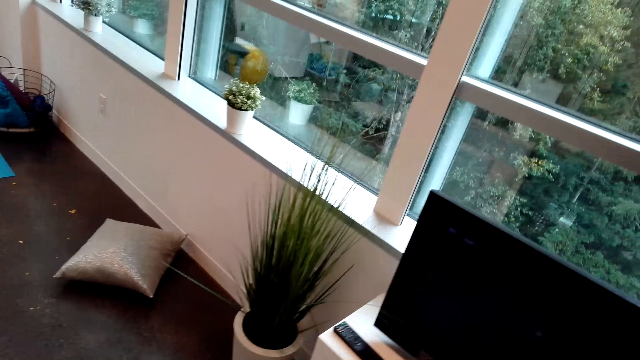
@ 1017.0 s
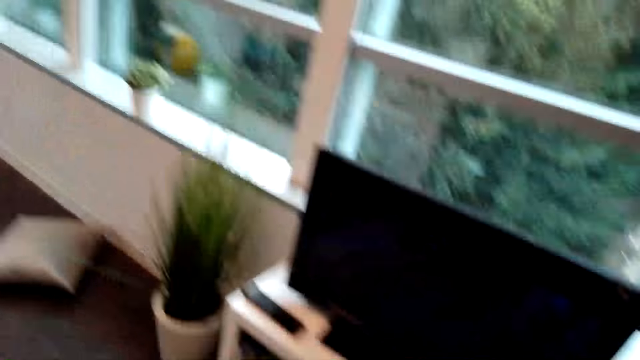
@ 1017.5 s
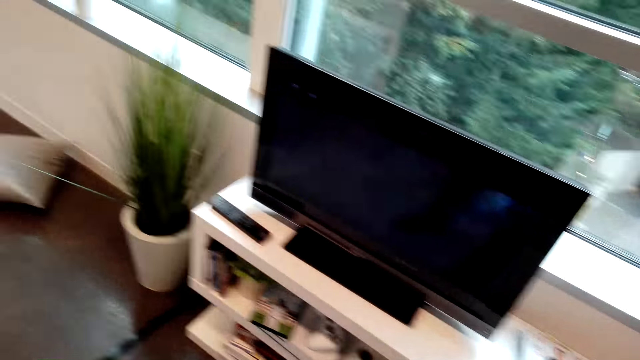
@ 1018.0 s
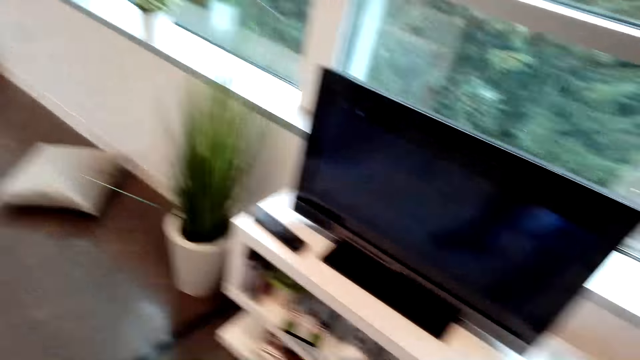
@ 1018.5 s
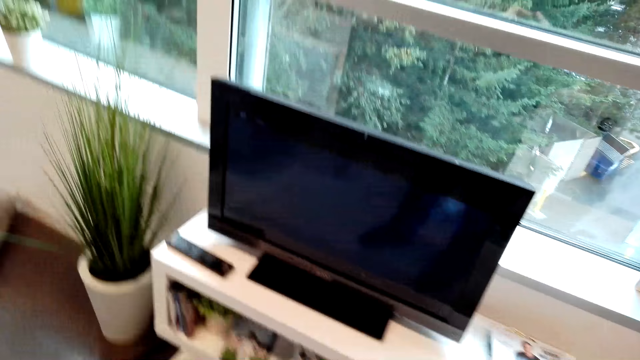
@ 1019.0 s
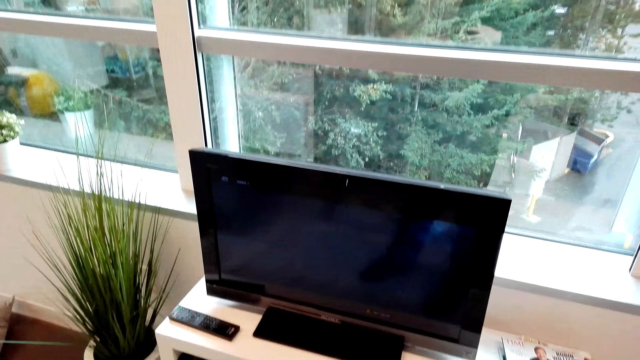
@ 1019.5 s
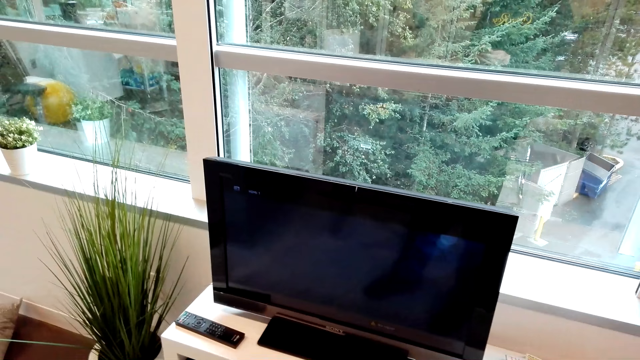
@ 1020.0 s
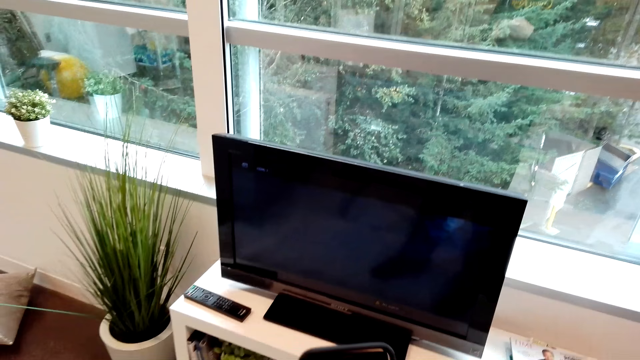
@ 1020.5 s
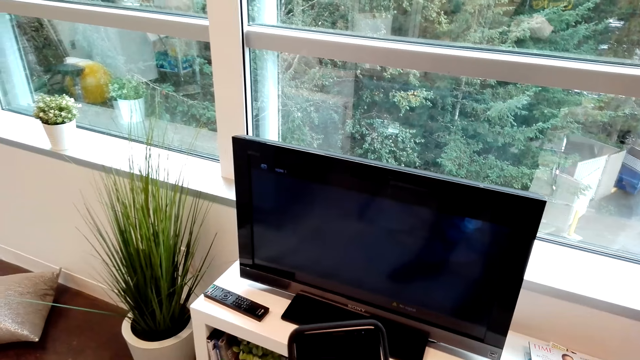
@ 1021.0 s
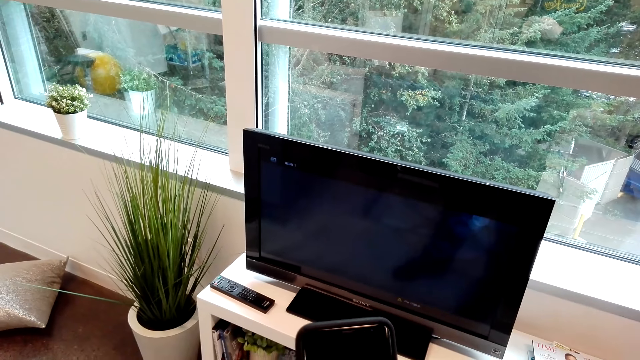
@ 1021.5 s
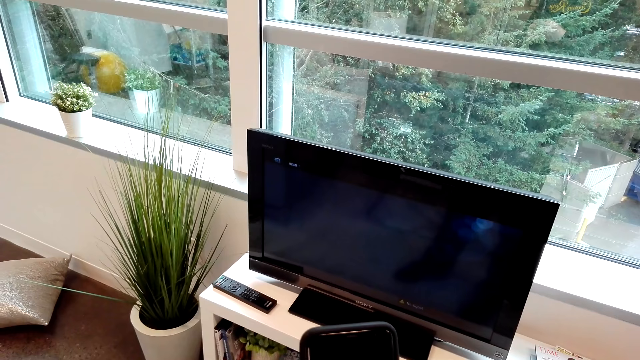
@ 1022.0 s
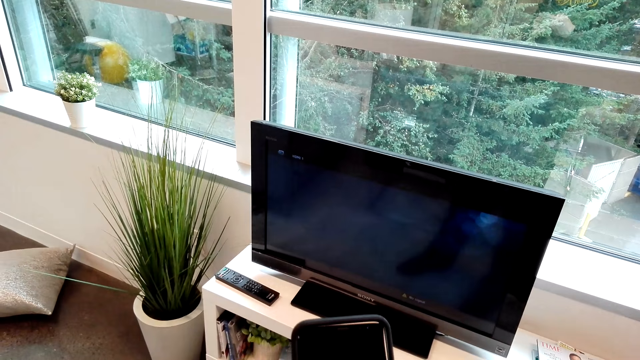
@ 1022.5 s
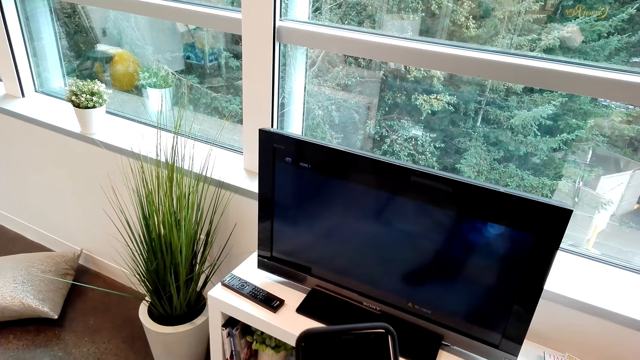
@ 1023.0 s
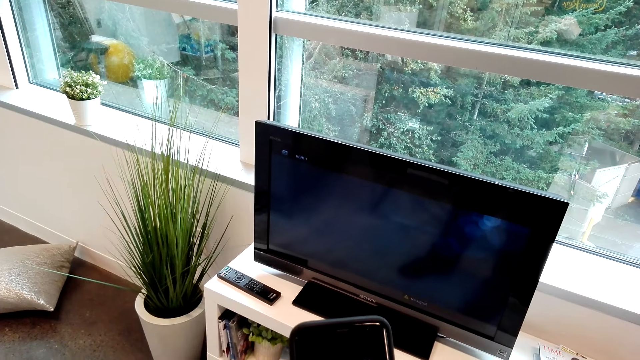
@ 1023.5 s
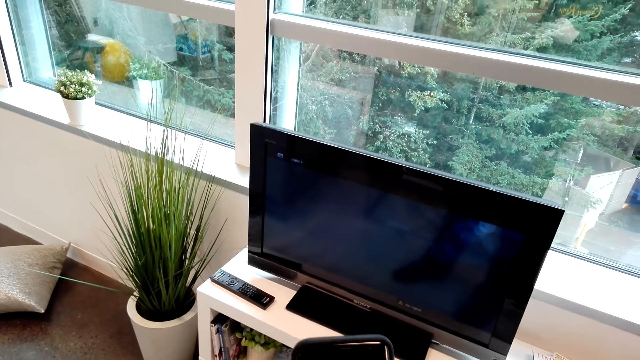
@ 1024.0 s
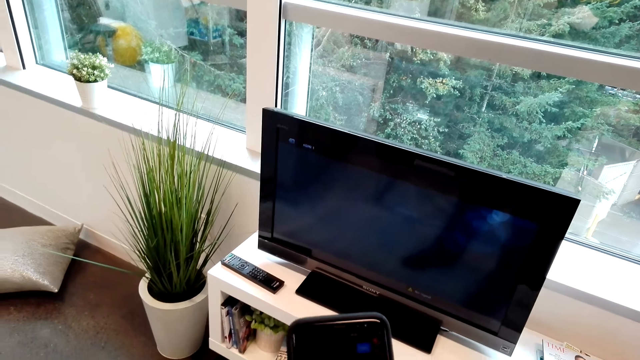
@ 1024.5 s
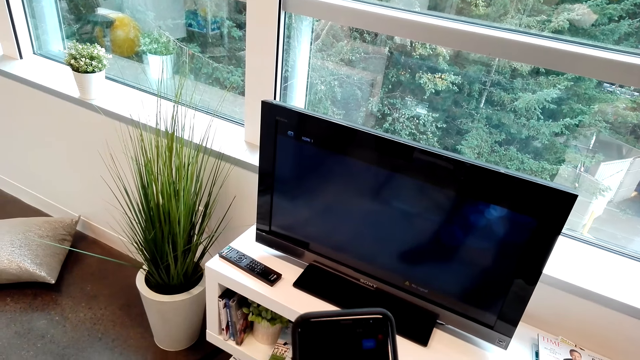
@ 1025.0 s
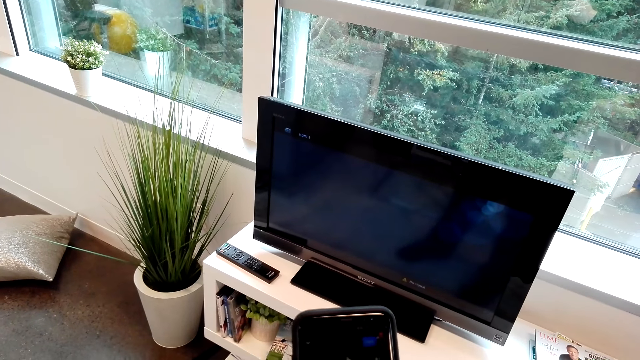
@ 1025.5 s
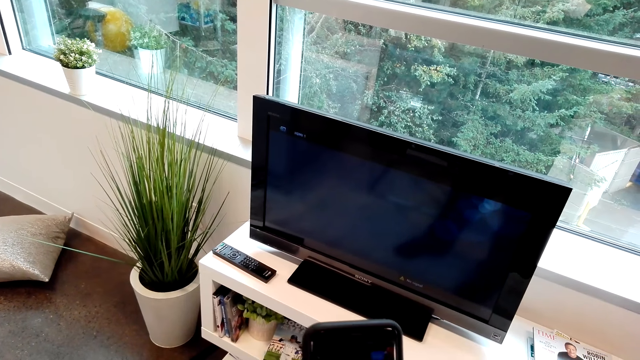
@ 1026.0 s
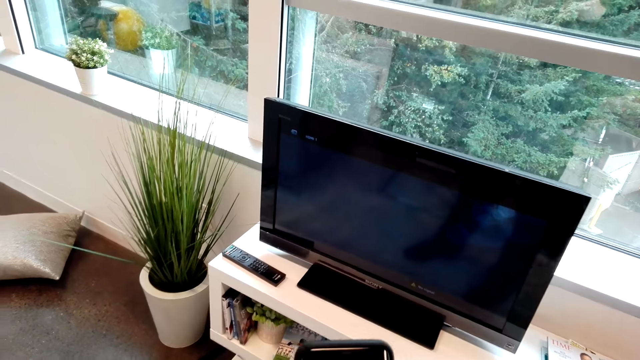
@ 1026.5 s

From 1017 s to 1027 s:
The camera wearer turns around the room. They operate a phone.

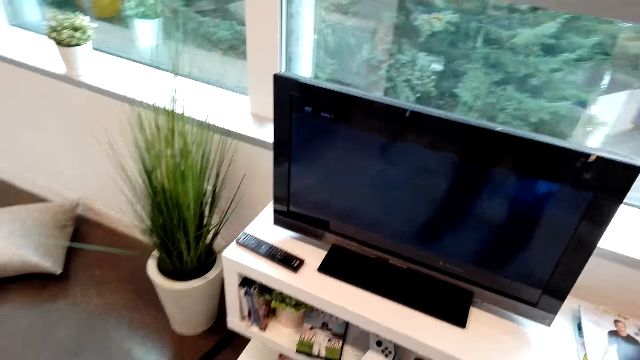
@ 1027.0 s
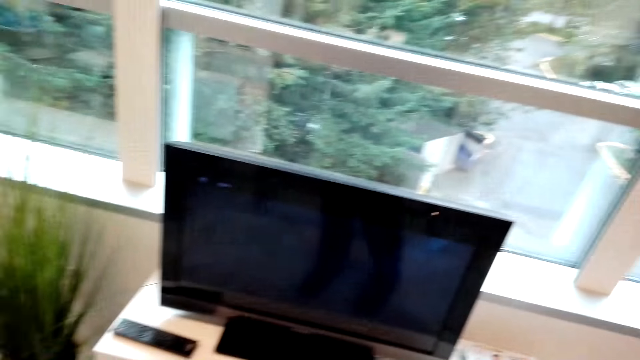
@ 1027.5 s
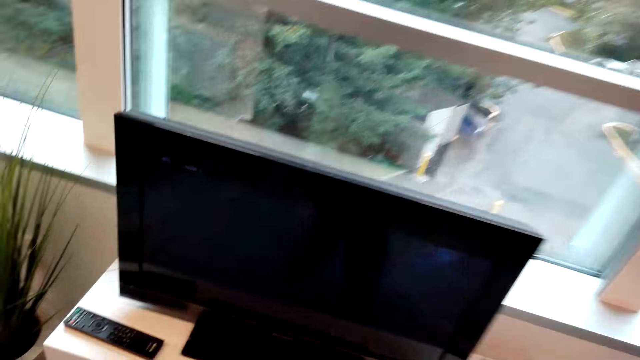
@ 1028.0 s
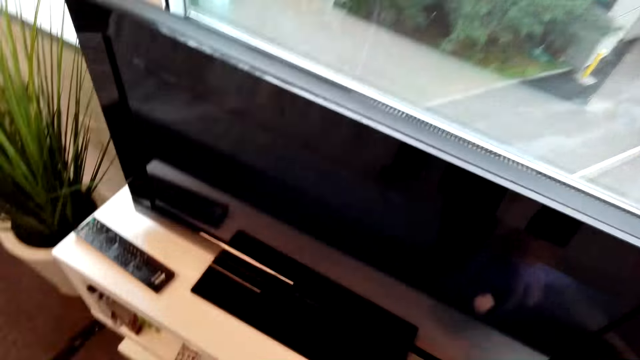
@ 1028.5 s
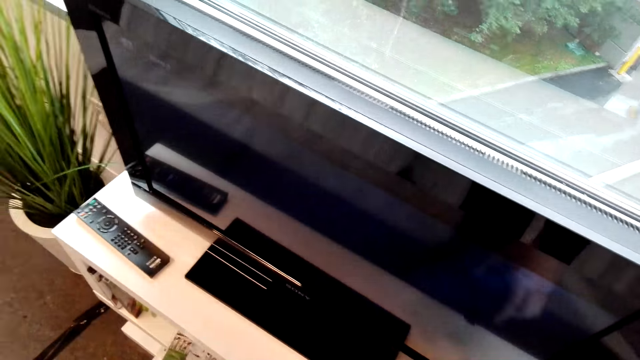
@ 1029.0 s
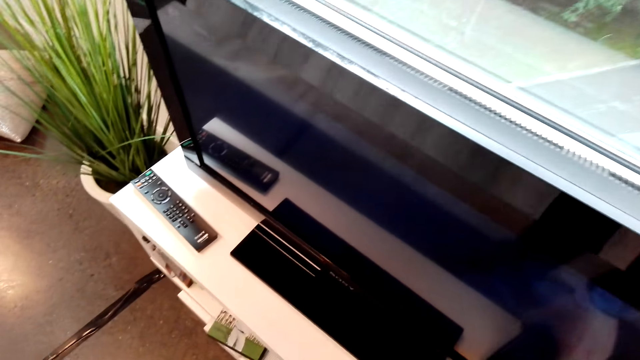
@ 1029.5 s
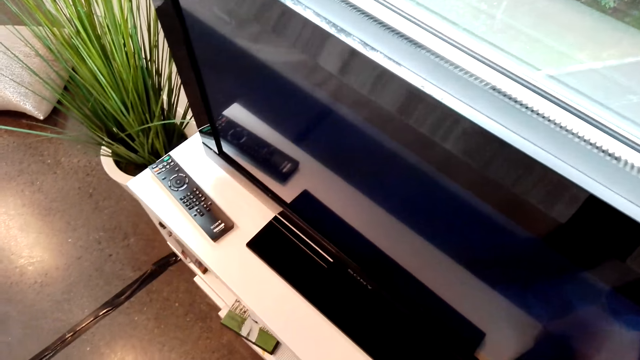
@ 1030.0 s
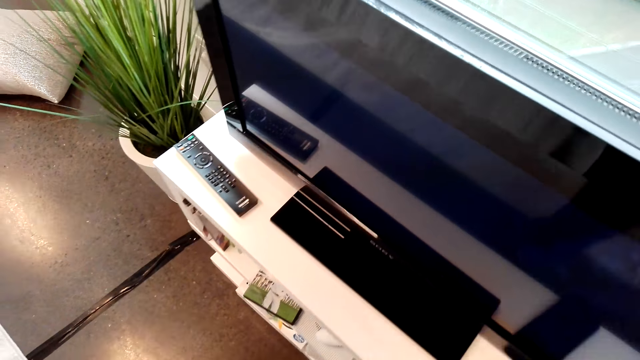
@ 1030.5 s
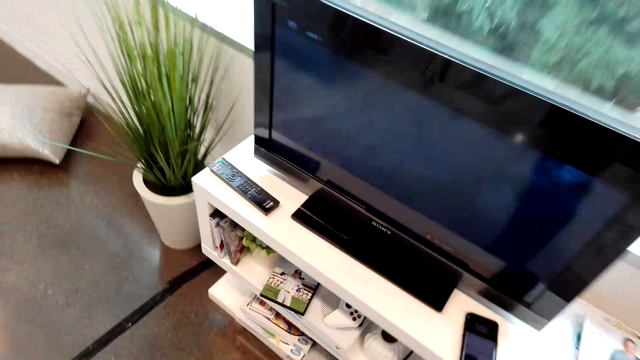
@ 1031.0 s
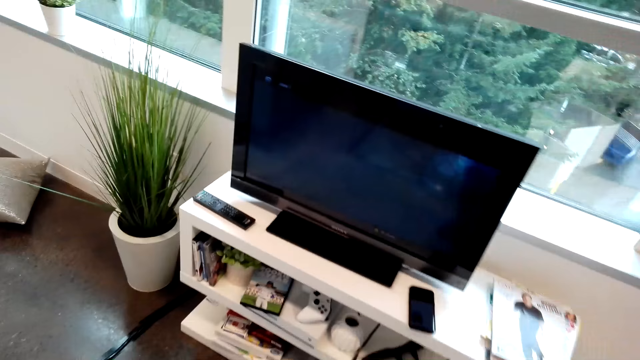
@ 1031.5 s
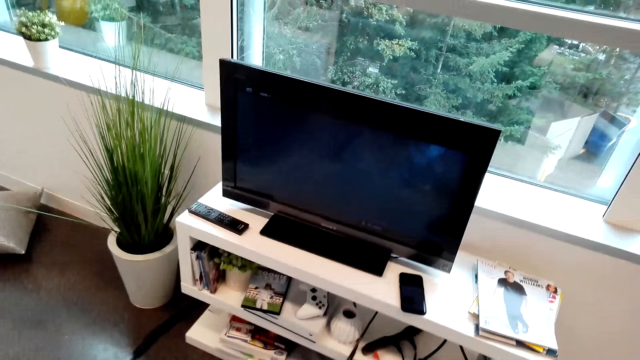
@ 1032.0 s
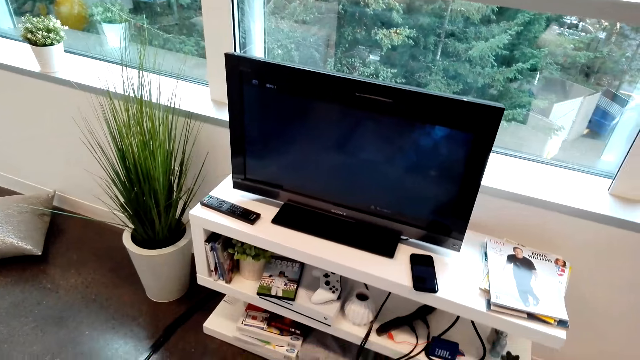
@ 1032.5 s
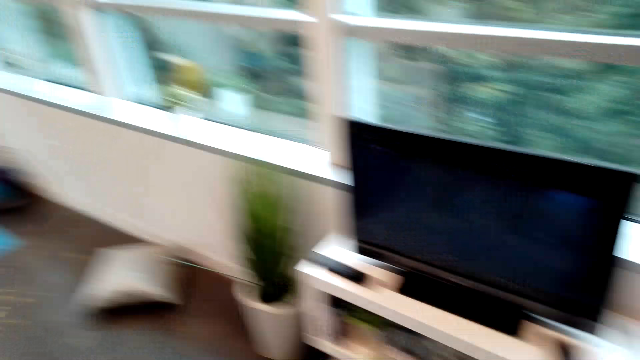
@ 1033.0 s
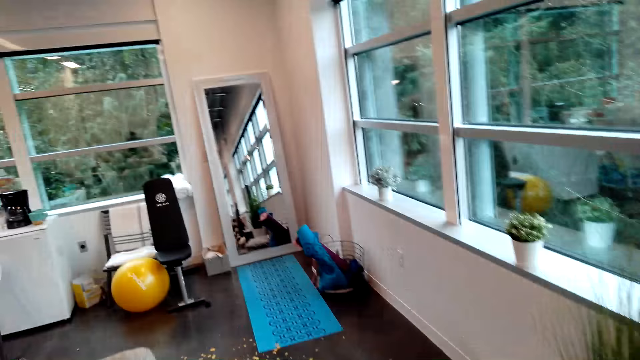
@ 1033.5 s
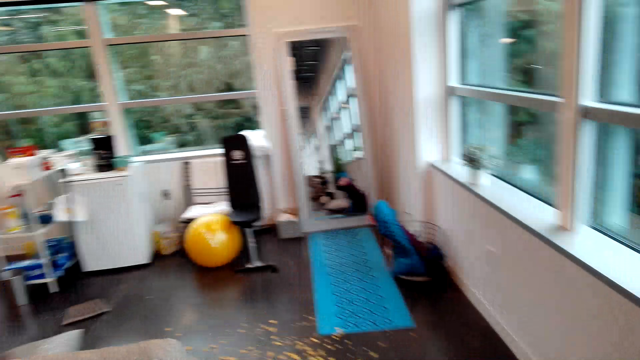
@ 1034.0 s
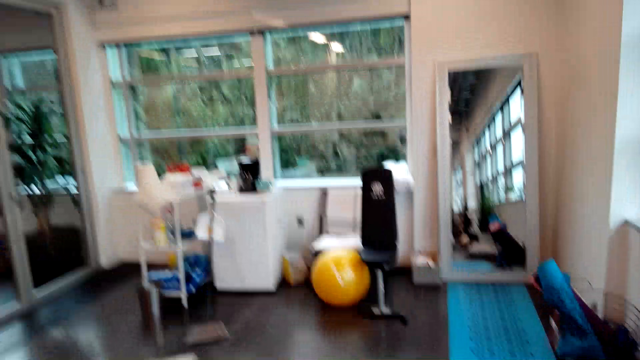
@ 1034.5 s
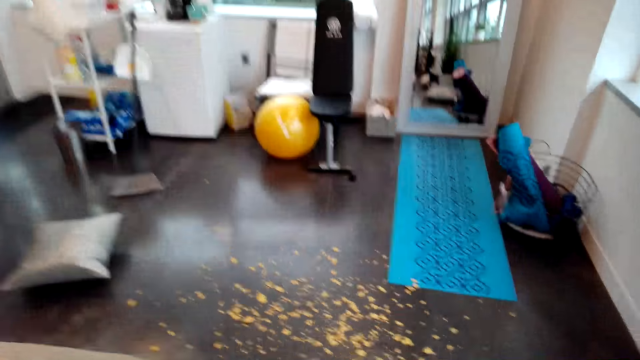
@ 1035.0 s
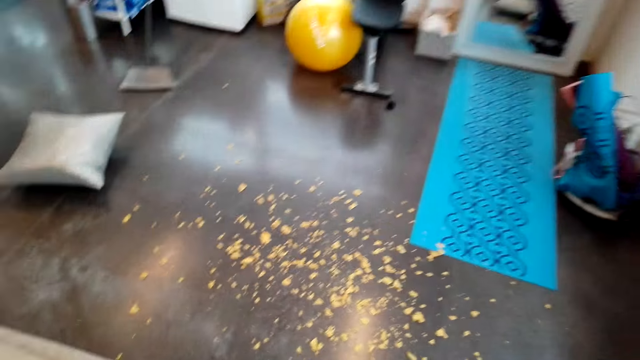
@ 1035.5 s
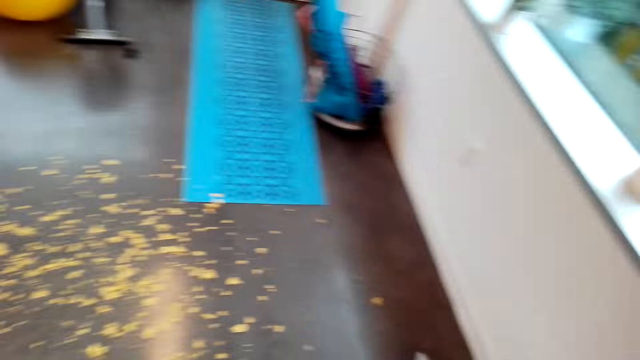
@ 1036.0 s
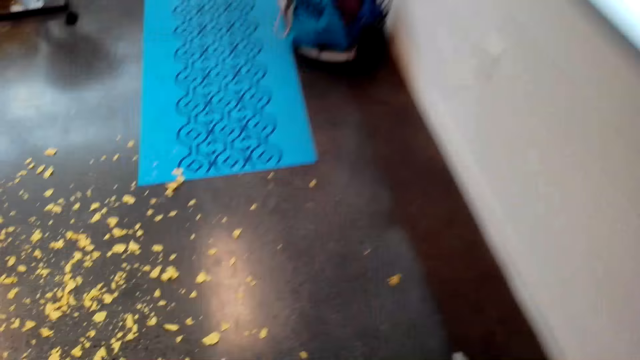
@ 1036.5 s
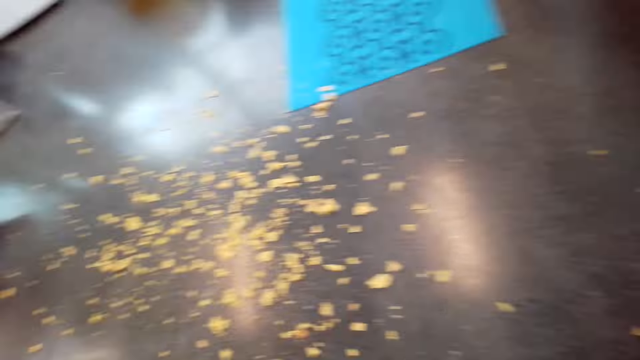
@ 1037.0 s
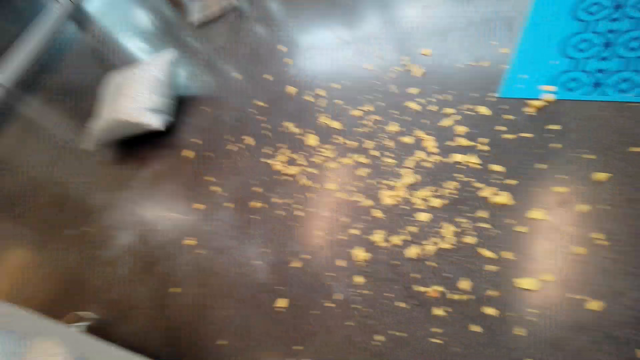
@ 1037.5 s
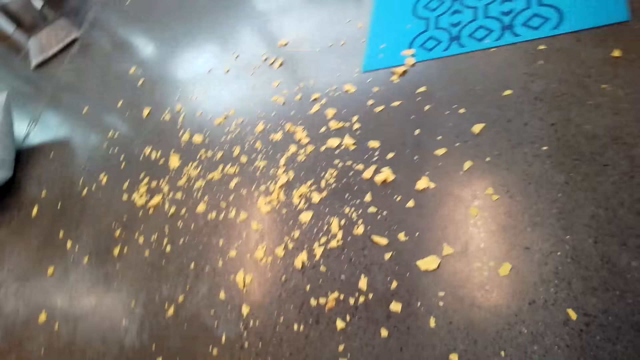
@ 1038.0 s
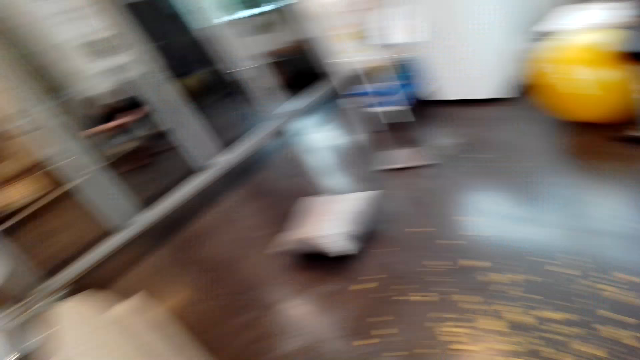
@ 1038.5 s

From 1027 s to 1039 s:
The camera wearer puts the phone on the table. They walk around the room.
